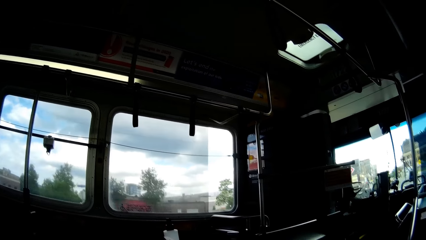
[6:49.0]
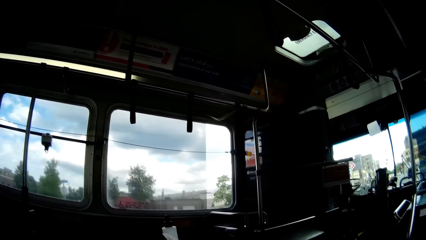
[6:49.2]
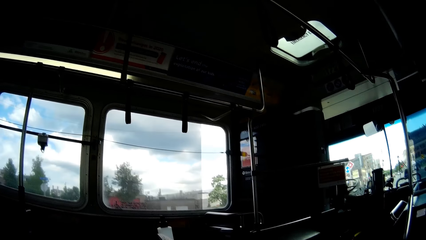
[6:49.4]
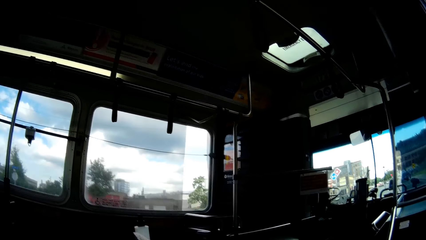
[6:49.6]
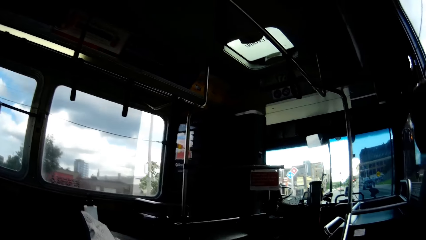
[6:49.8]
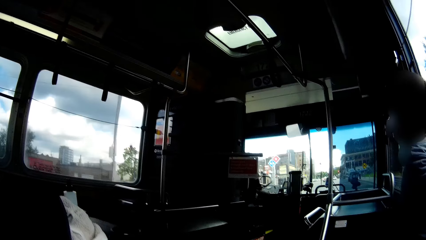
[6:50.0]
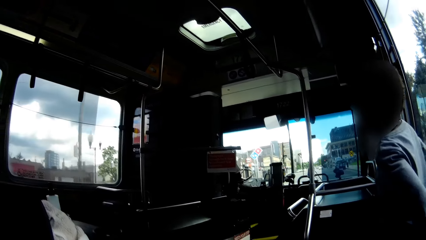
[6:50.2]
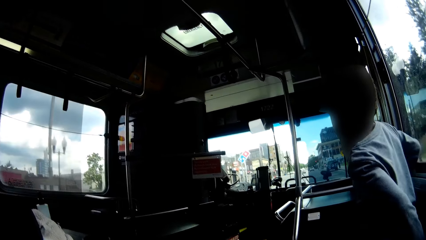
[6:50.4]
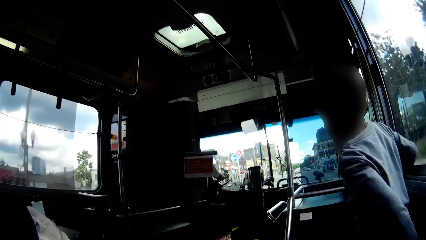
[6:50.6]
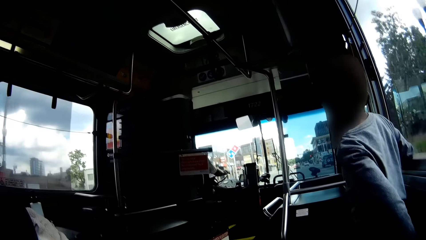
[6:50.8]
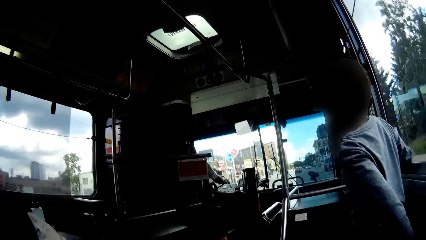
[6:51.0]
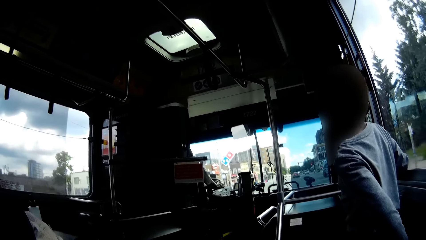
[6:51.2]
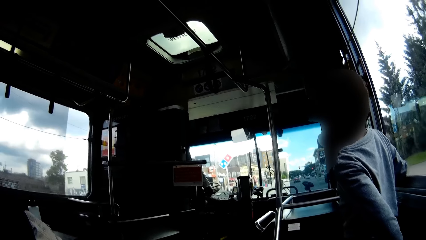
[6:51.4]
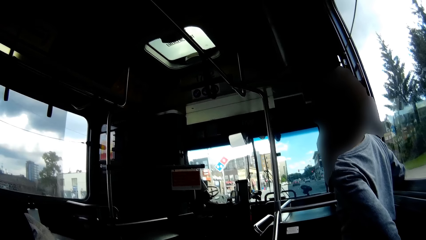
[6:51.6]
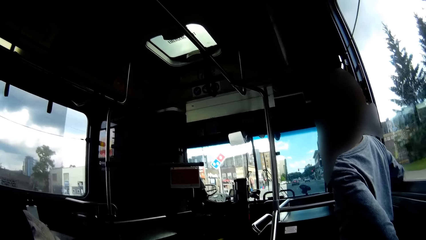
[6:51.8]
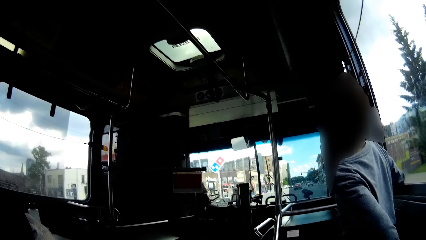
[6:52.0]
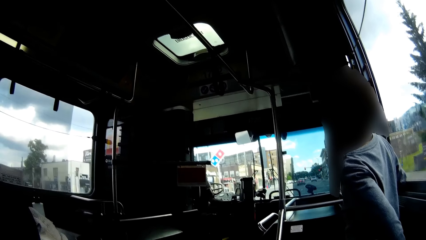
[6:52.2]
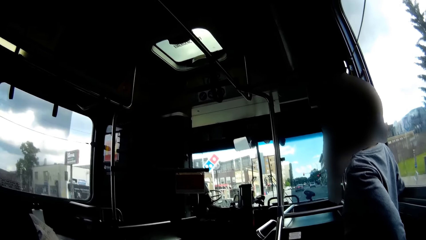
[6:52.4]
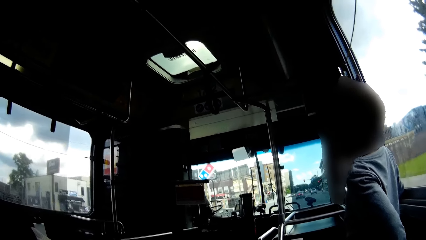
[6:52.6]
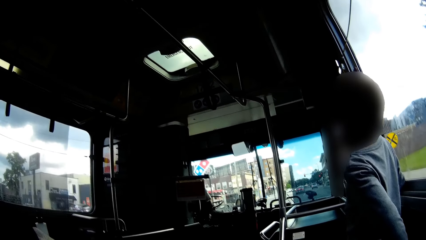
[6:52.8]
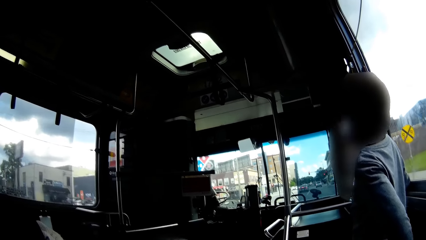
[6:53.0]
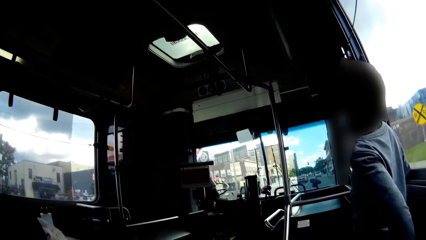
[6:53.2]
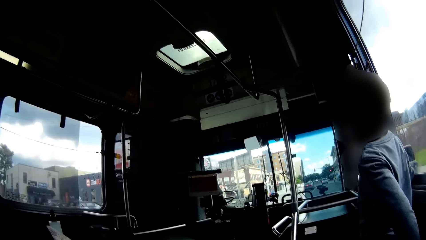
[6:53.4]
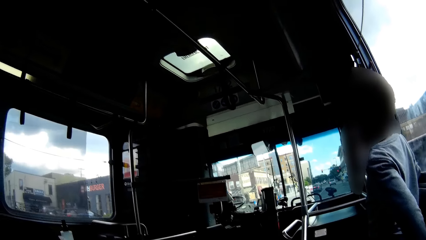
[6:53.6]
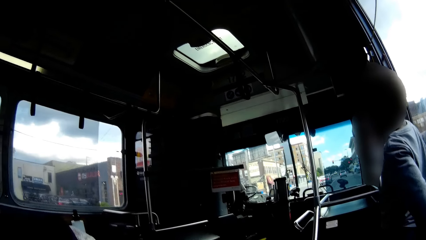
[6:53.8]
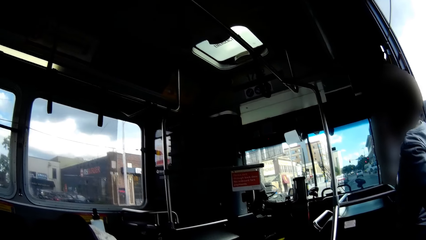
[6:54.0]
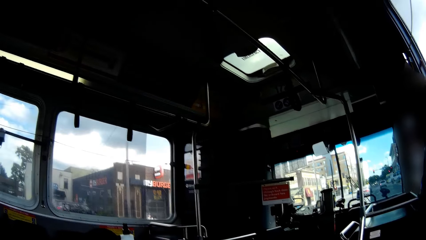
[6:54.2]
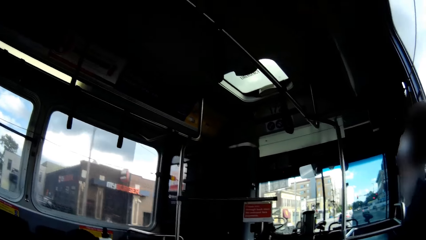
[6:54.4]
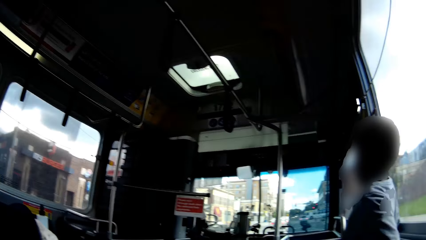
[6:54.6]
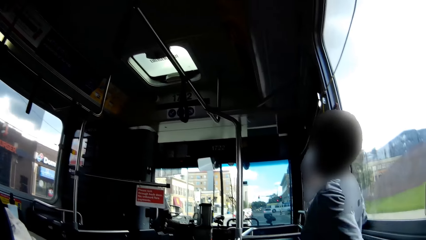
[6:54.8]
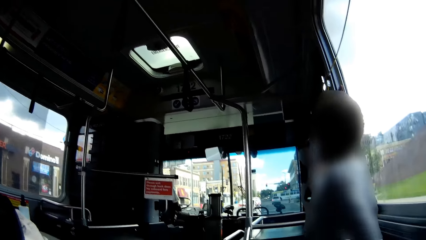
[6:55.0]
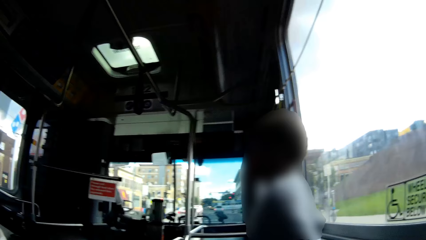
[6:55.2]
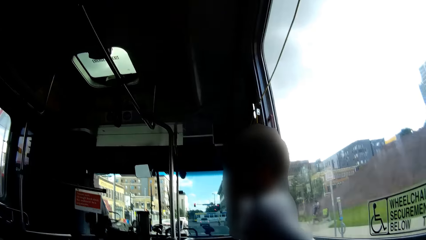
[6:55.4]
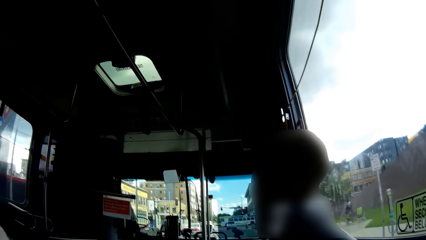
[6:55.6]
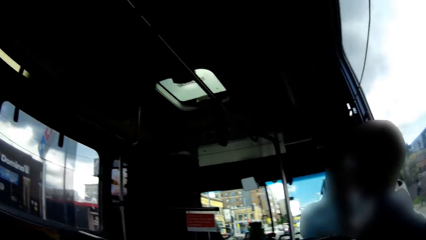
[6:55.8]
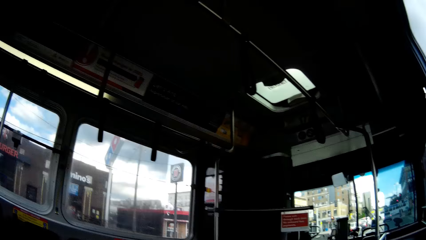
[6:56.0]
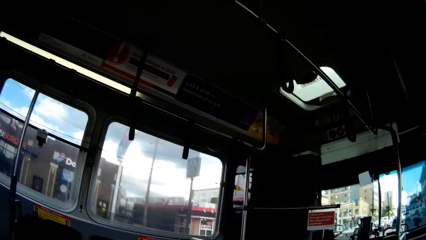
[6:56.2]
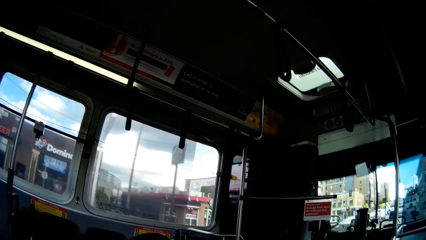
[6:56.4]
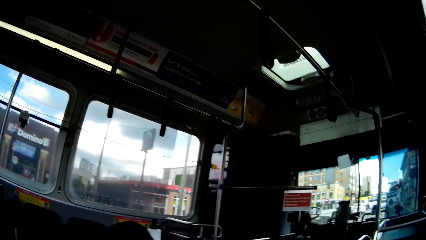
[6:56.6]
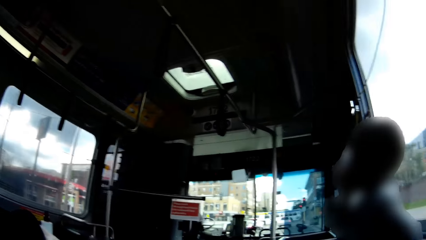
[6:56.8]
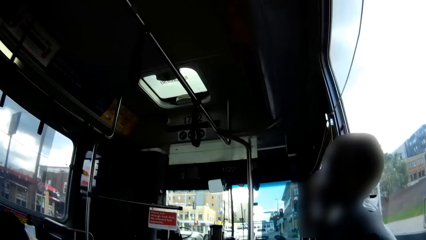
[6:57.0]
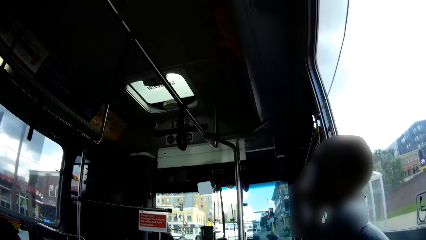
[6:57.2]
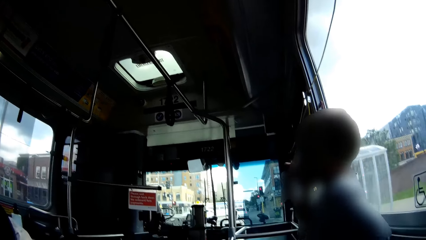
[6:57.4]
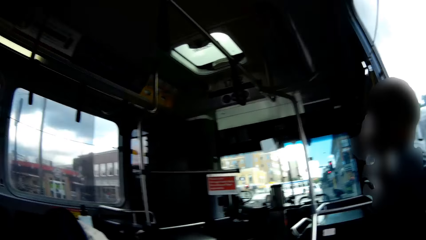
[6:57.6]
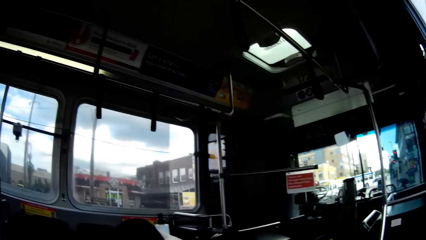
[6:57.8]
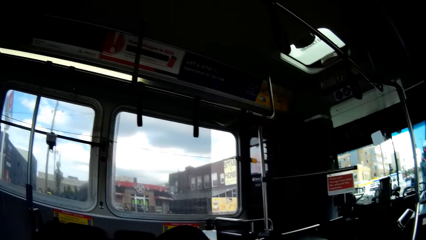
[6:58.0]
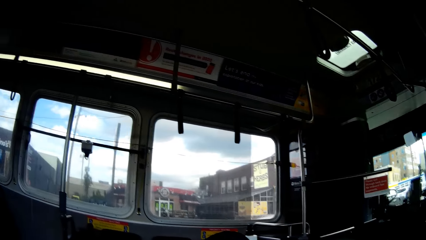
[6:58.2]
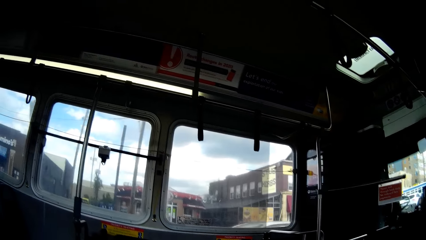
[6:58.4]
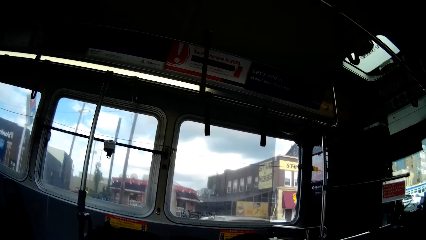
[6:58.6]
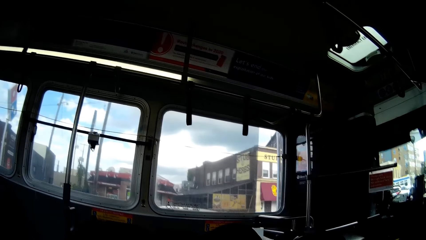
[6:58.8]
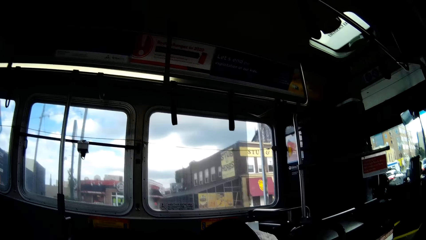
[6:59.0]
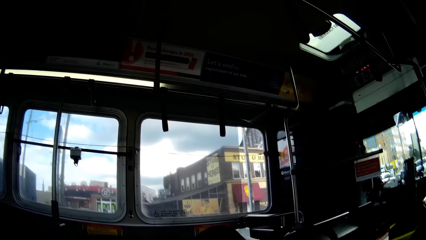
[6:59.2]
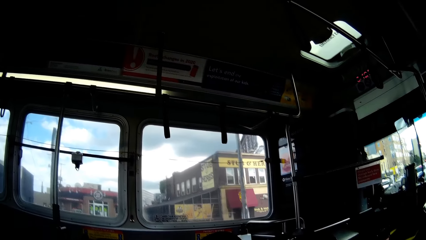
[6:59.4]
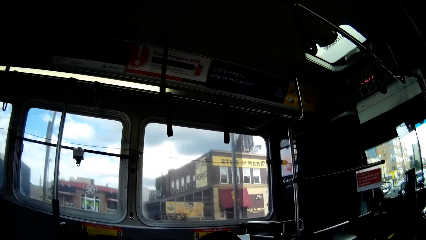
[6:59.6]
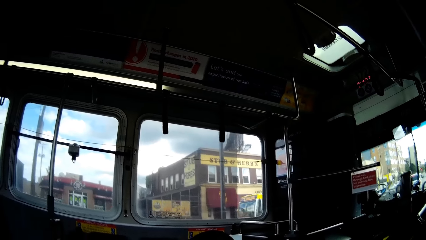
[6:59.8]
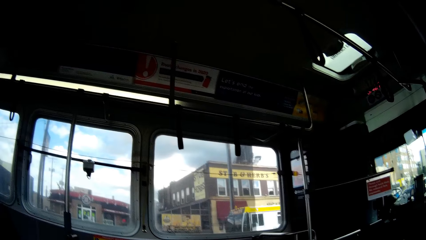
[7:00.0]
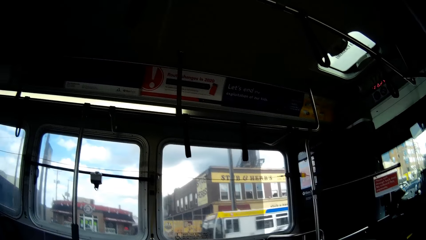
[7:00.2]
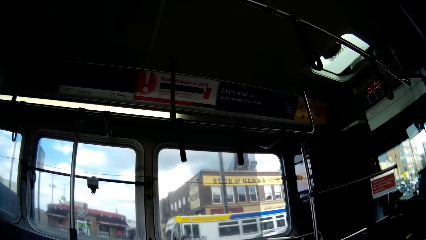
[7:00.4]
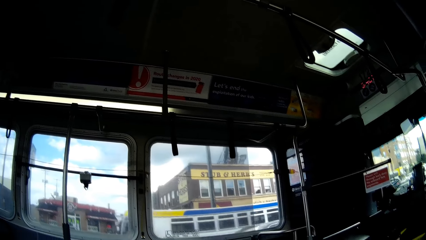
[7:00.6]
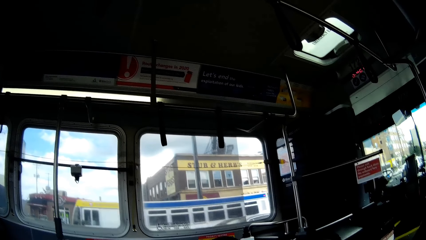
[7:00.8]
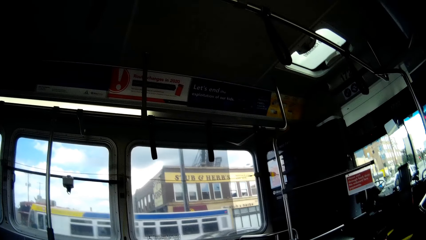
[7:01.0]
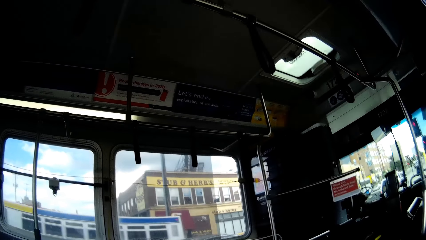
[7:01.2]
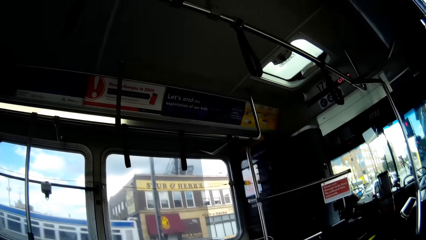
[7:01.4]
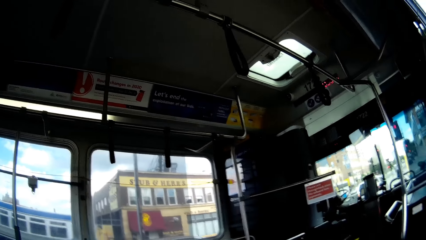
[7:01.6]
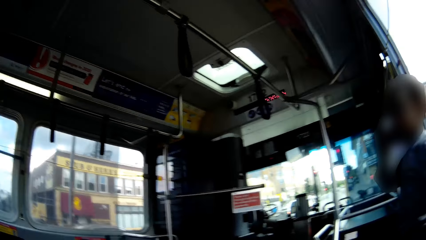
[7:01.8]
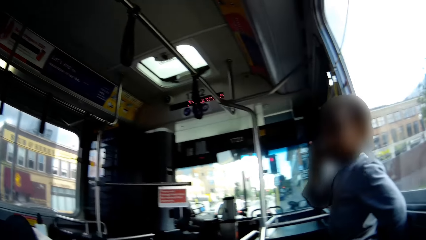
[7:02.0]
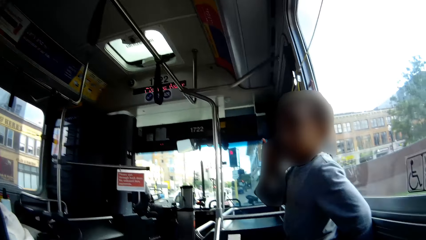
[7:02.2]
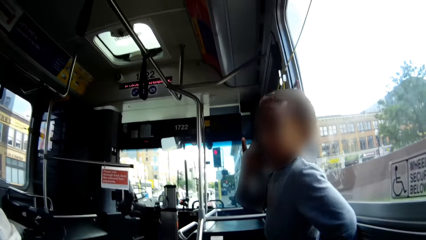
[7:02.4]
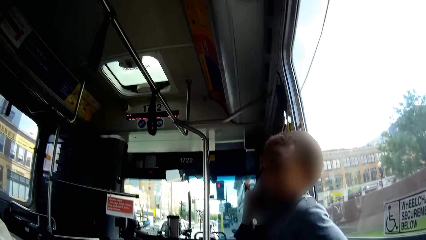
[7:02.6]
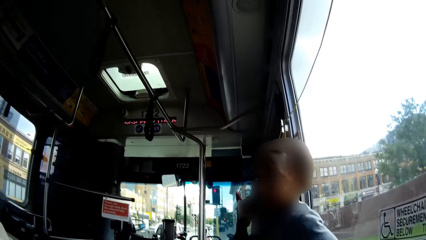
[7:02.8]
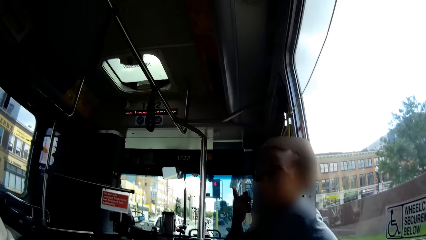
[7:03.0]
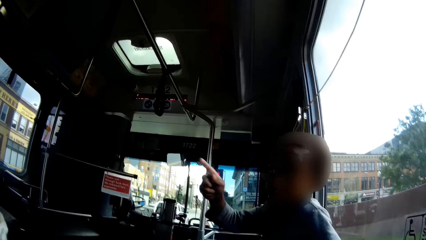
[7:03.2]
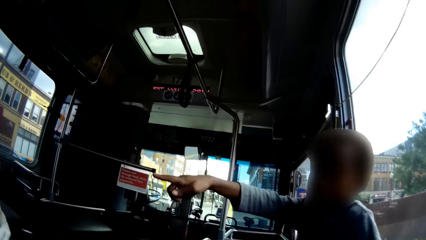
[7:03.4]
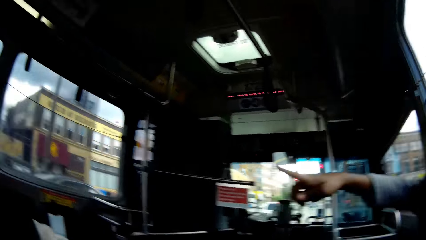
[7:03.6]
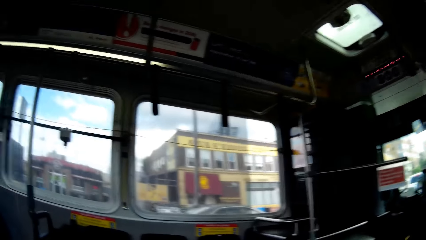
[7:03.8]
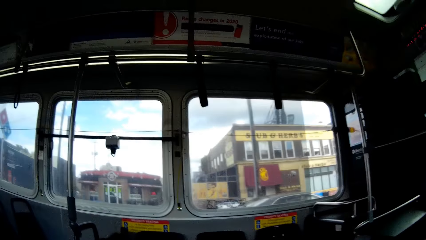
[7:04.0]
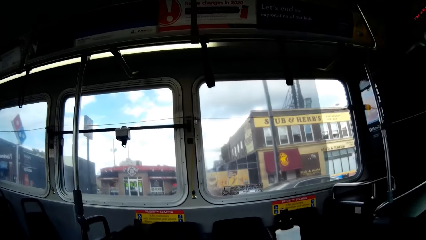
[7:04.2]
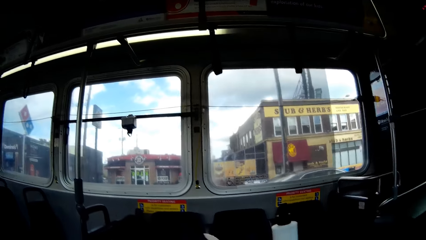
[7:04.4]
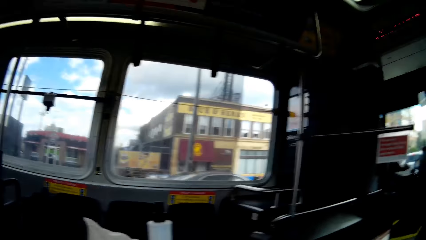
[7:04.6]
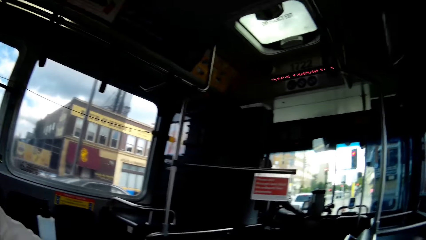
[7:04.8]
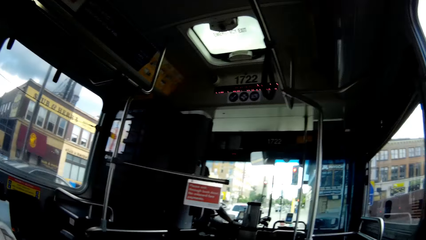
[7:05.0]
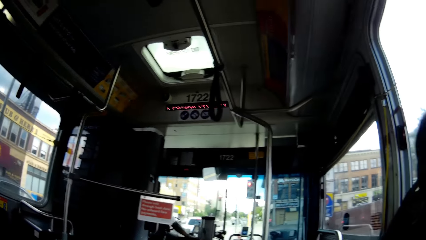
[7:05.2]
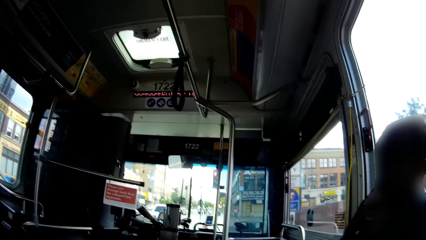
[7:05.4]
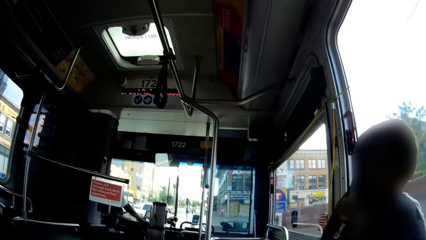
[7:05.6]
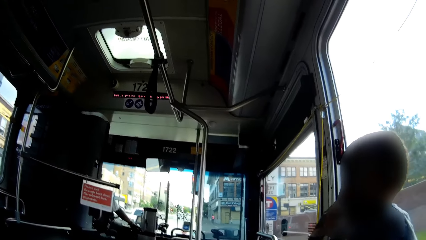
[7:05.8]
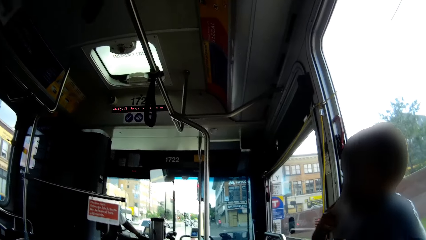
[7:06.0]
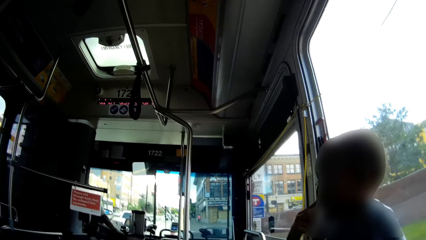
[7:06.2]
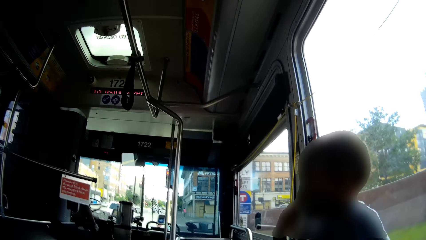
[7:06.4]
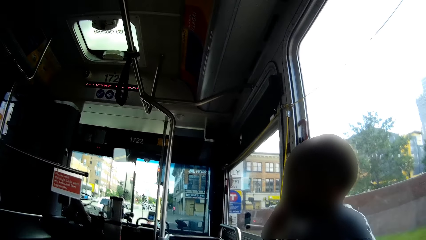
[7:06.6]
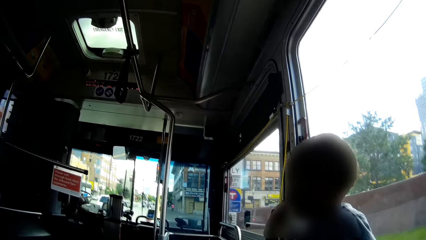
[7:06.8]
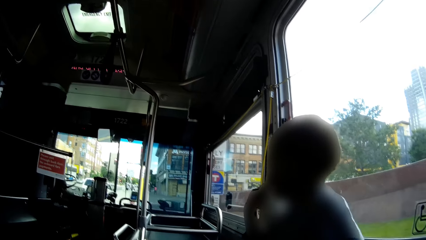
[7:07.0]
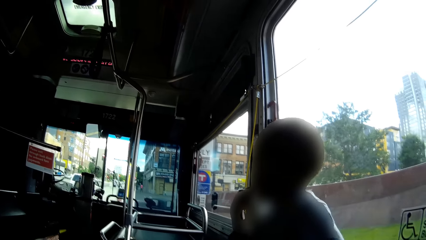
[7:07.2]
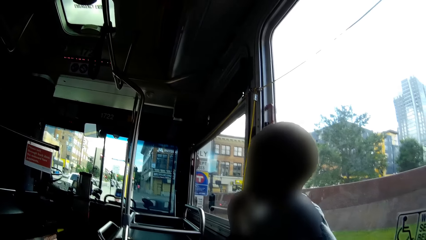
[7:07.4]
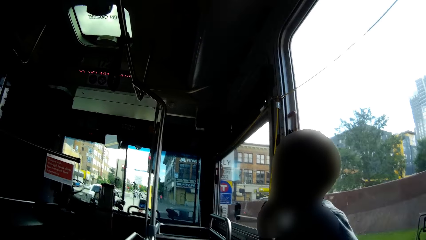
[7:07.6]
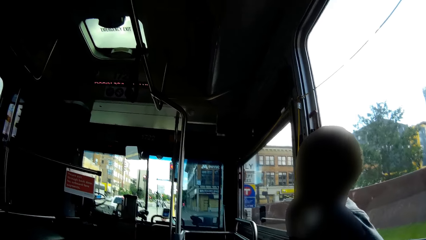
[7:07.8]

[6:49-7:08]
The boy turns around to look at the front while the car is moving. A bus drives past the bus on the road. The boy touches his face with his right hand and points at a building with his right hand. The camera wearer touches his face with his right hand.
